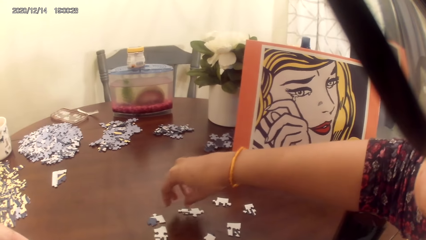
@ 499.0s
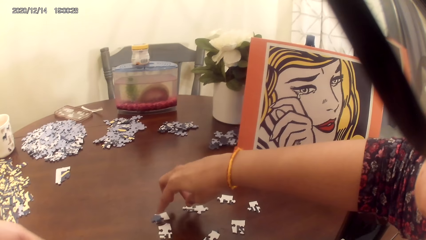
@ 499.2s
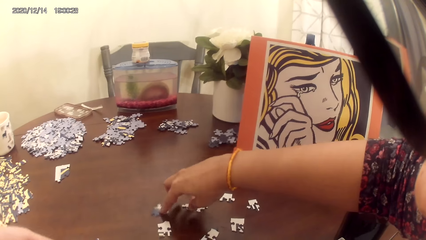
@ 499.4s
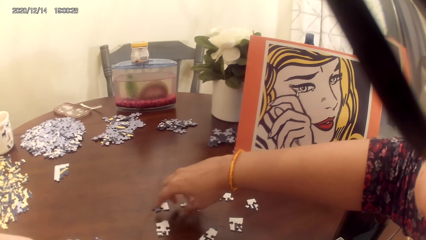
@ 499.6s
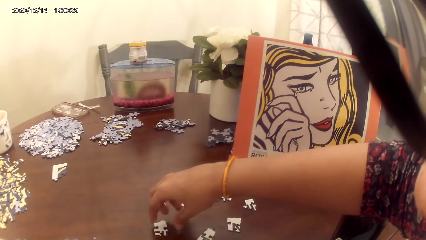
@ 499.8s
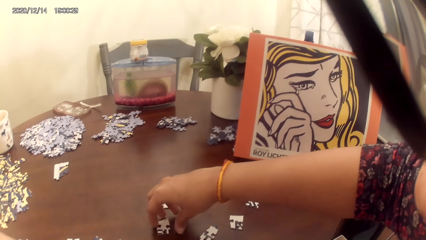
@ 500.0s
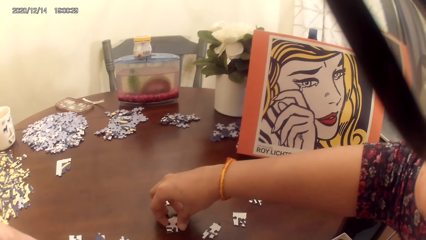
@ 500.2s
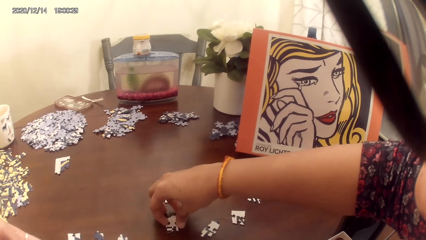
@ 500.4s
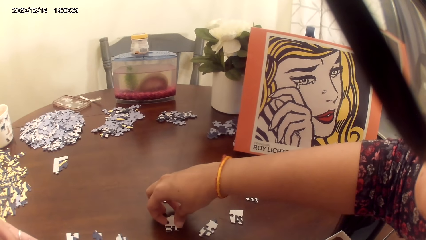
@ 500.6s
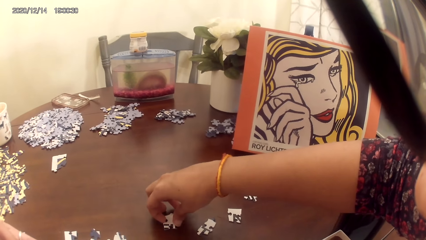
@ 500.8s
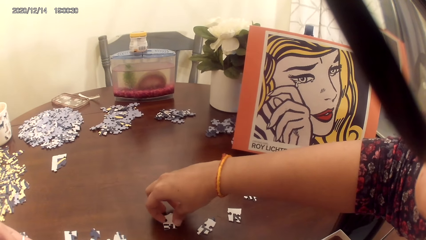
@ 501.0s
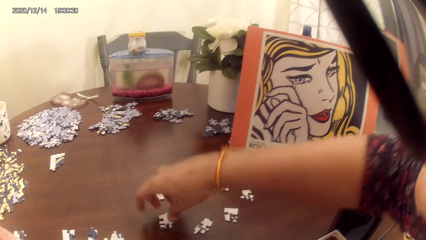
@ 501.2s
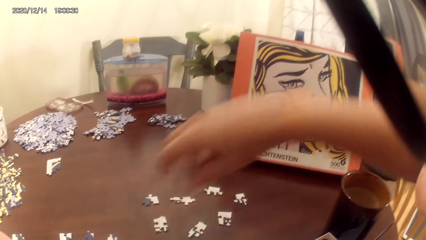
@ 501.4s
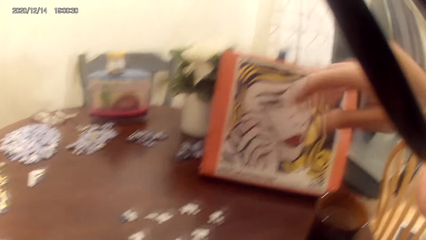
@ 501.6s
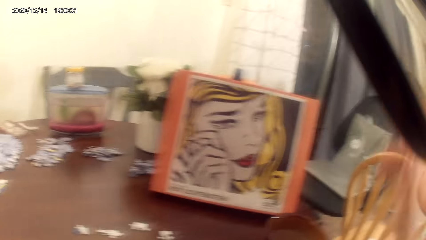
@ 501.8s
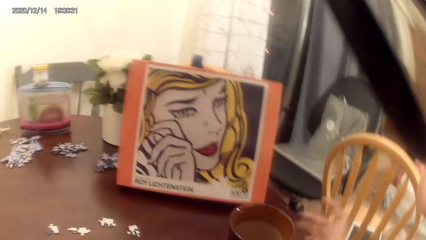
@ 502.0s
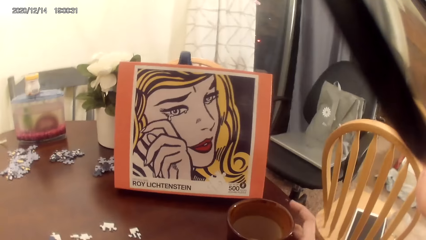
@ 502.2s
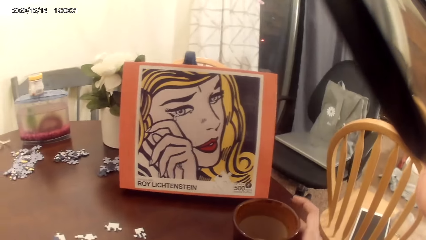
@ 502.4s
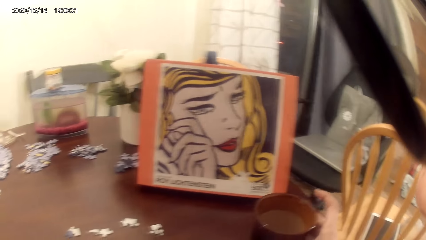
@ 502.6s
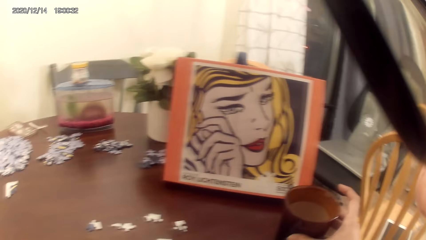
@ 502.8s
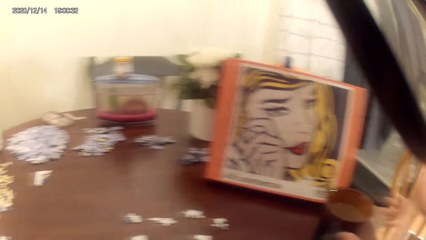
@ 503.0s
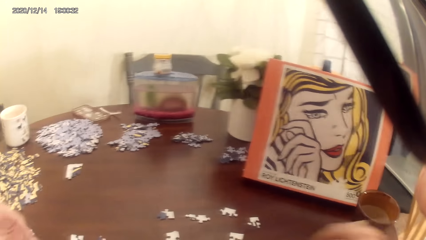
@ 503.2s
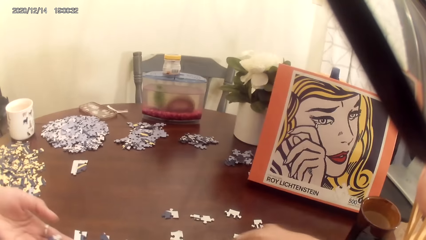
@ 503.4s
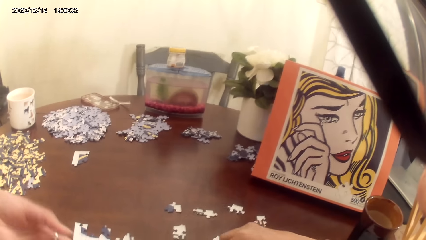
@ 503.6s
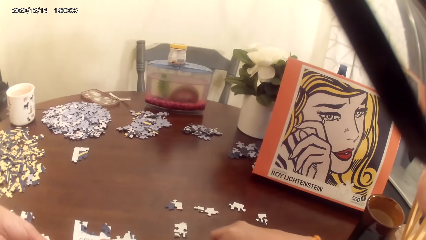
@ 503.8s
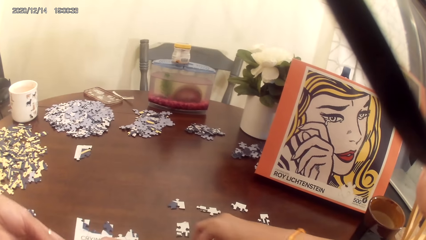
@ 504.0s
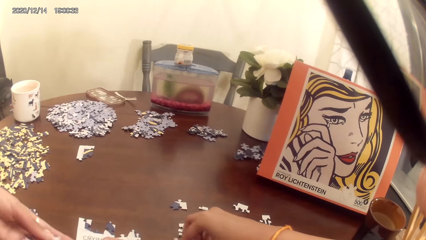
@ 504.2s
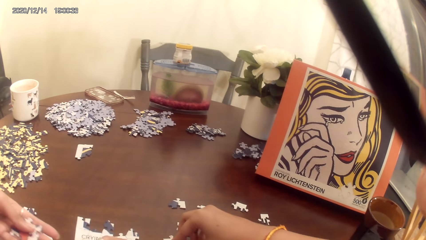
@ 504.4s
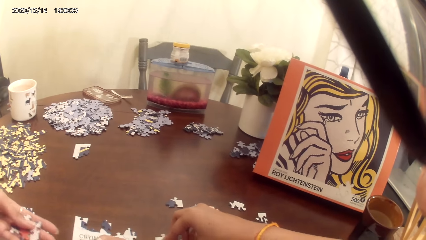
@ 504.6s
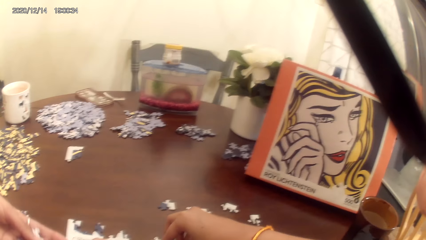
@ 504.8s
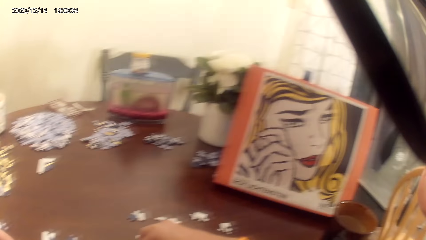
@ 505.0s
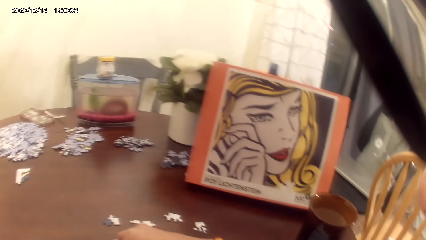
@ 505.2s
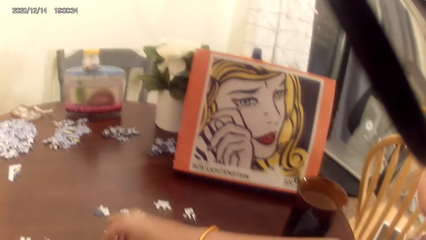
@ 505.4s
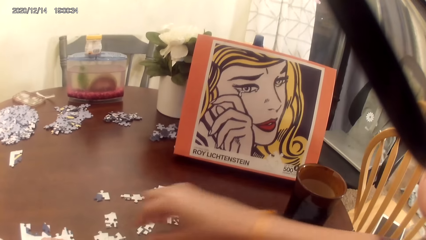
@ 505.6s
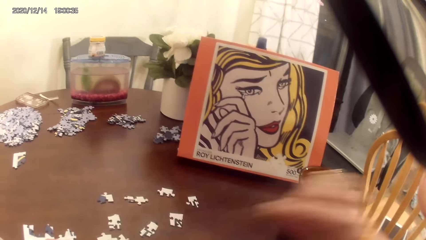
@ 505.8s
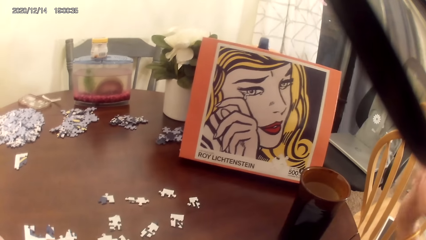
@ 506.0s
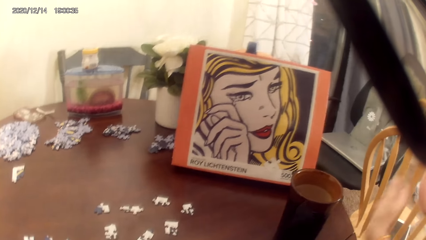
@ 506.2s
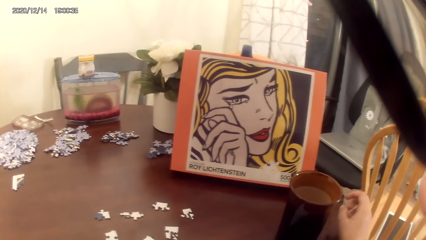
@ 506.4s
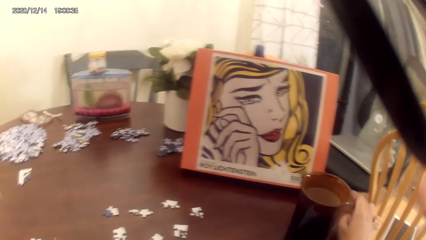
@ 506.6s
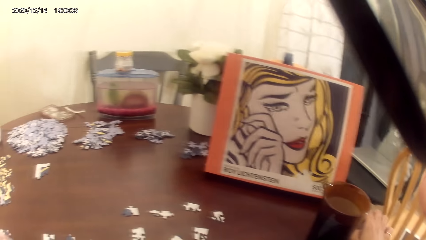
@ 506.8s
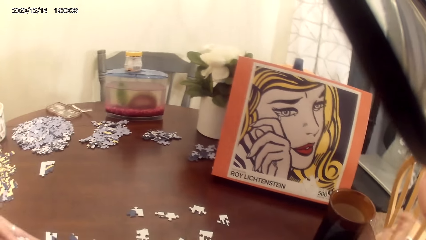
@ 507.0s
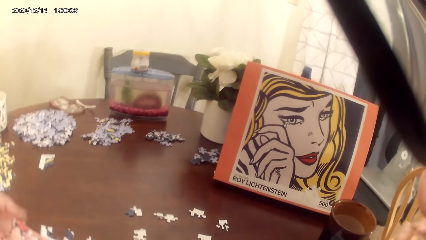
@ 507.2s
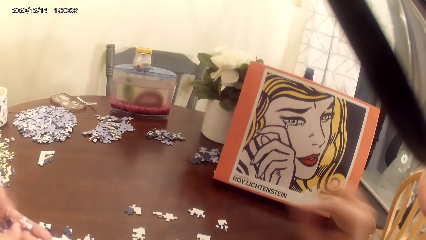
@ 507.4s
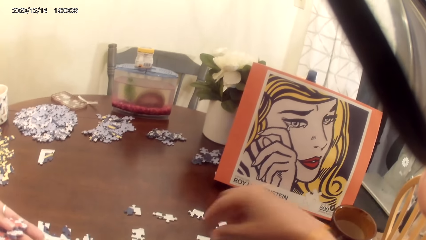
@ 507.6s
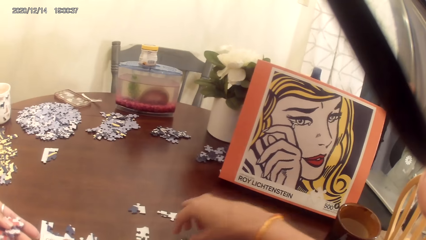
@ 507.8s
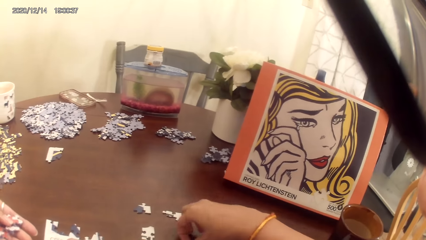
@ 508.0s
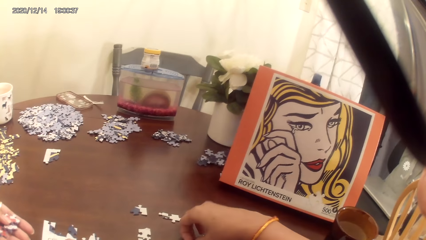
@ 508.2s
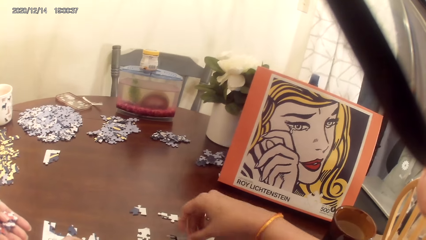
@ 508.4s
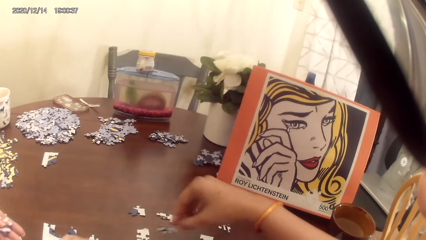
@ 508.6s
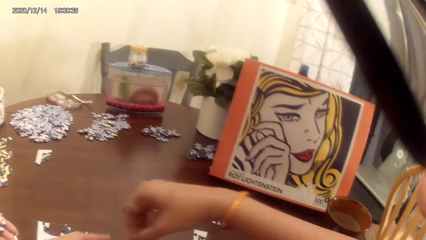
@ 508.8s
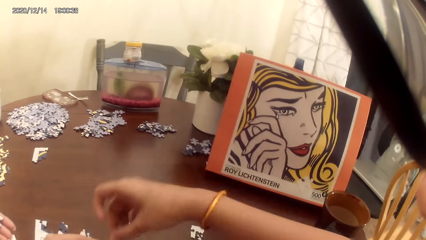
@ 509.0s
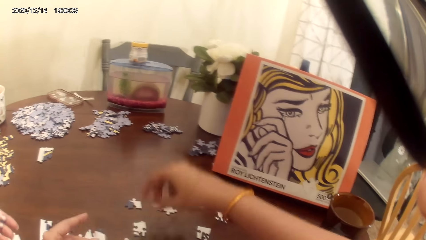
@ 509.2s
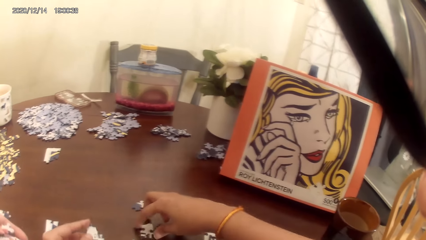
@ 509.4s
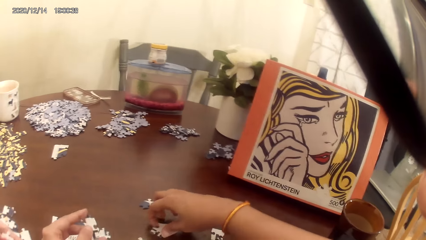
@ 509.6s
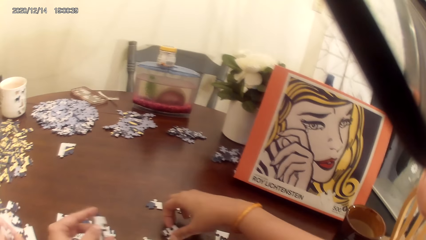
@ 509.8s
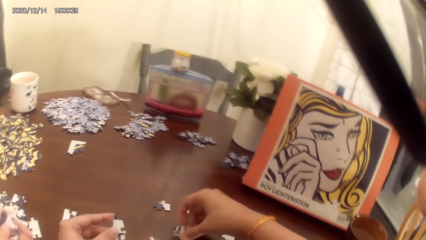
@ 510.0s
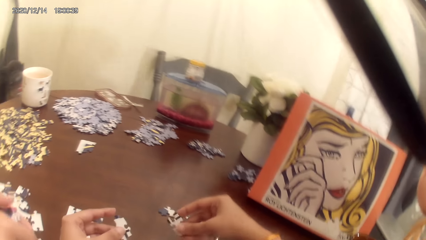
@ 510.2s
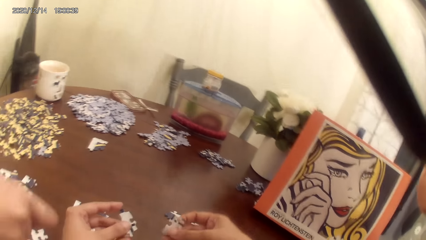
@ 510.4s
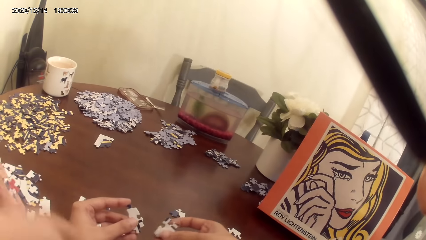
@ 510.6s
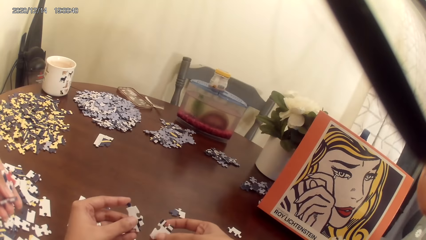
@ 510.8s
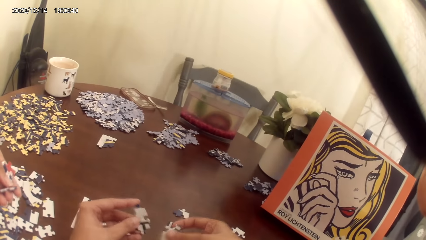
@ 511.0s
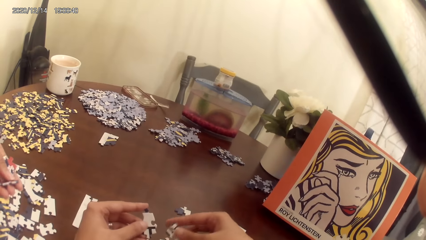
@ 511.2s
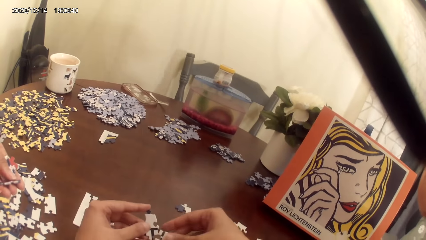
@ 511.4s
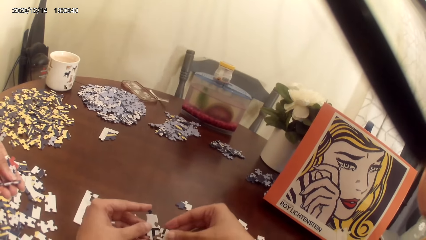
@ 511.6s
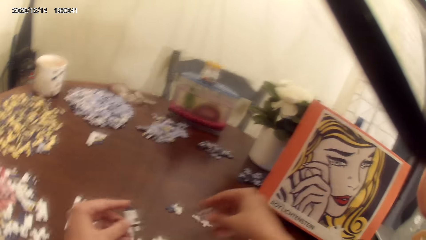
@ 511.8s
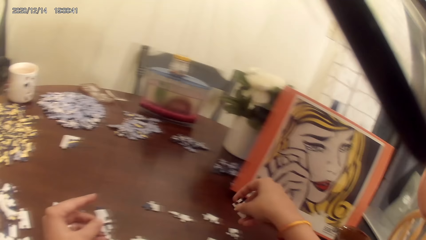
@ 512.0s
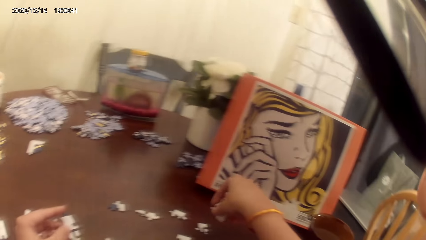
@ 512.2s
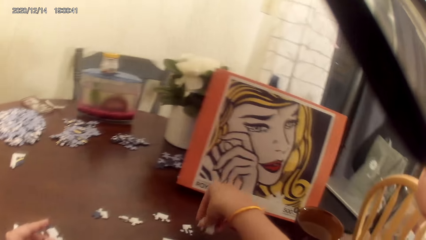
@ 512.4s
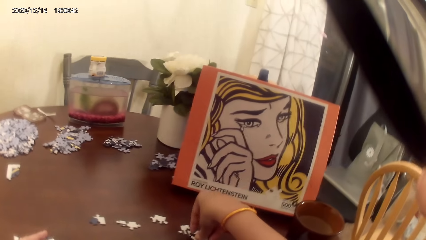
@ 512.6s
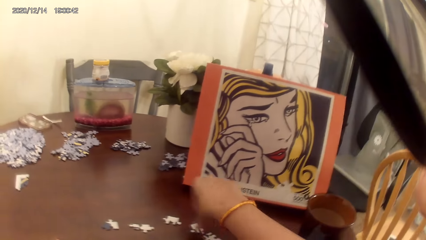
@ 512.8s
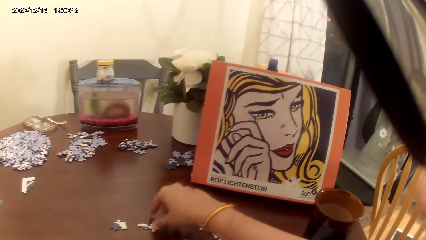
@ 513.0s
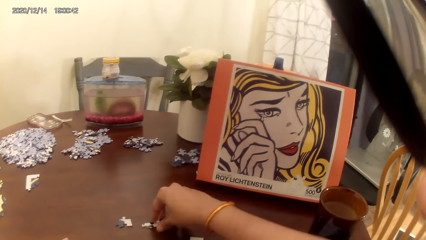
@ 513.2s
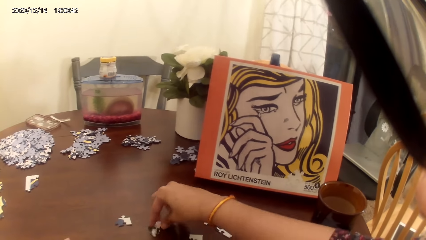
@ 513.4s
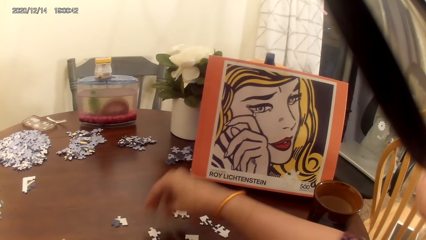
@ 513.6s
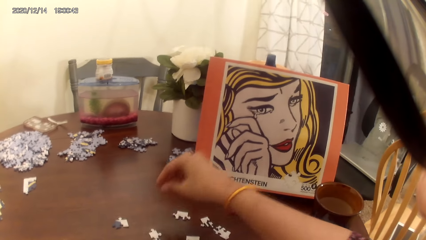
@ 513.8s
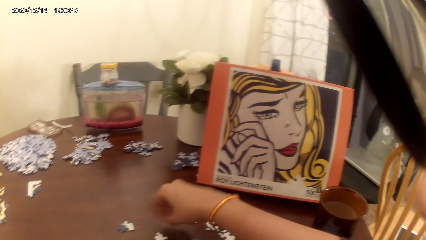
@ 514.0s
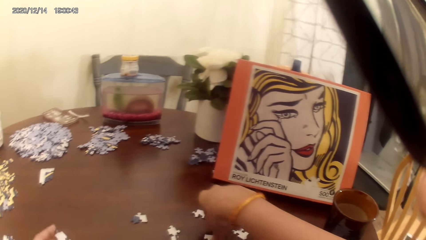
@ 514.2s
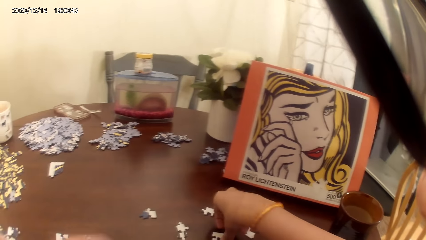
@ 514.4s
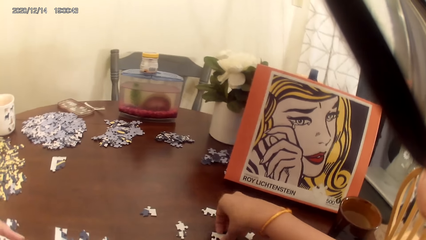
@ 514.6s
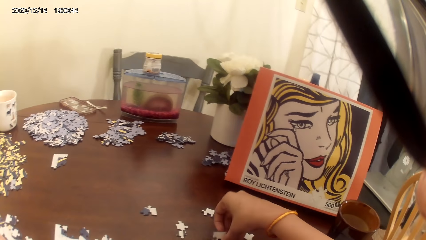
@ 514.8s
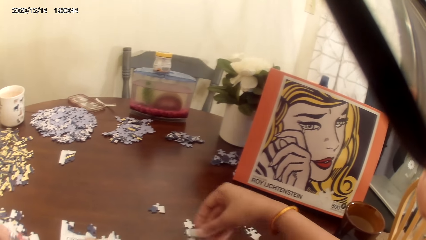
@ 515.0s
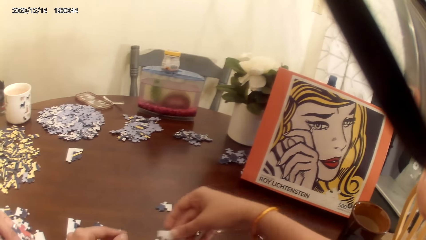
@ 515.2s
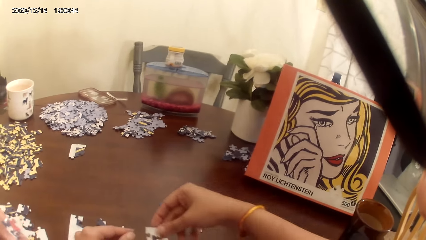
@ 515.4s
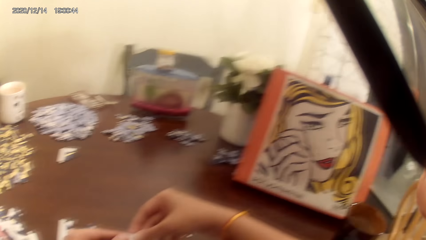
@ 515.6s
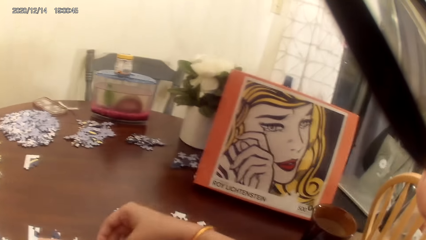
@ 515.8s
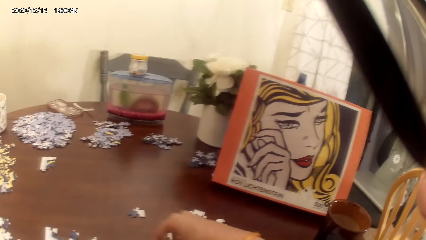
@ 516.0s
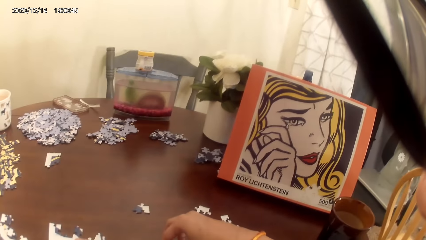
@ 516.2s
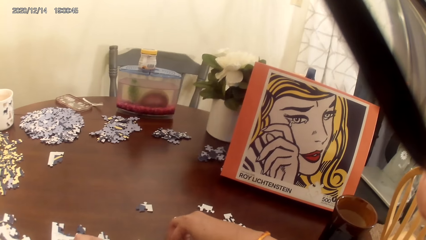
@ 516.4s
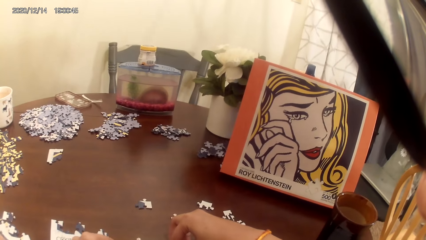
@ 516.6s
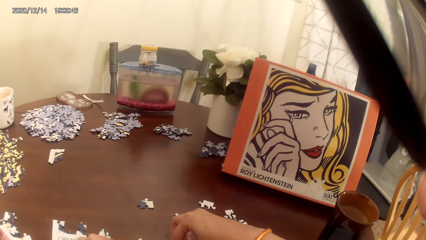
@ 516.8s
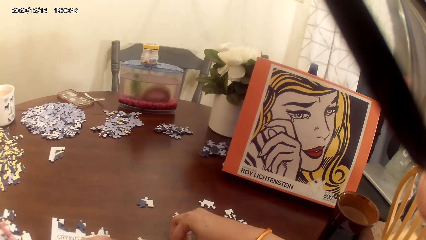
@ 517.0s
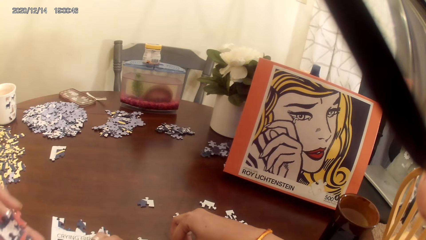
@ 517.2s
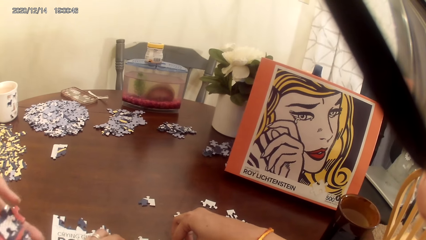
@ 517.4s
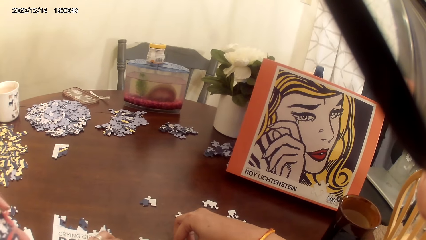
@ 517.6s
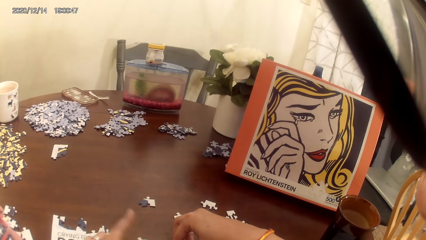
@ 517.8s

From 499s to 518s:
The camera wearer sips the mug cup of tea on the cardboard. A woman arranges a jigsaw puzzle on the table. The camera wearer and the woman play the game. The camera wearer acts on the music from a radio. The camera wearer and the woman play the game.
